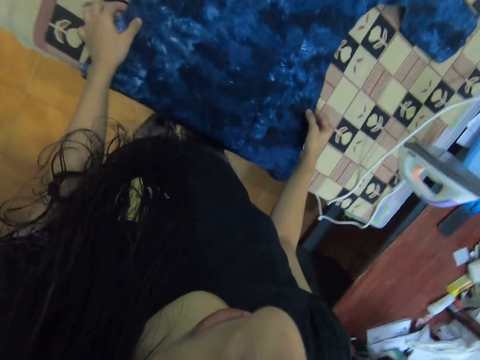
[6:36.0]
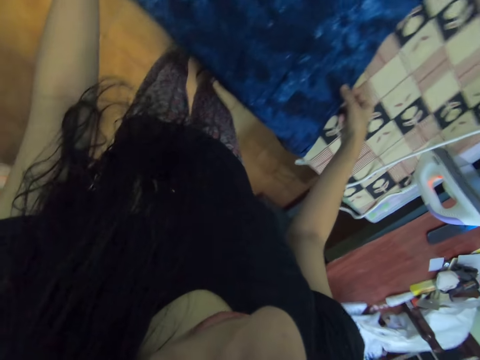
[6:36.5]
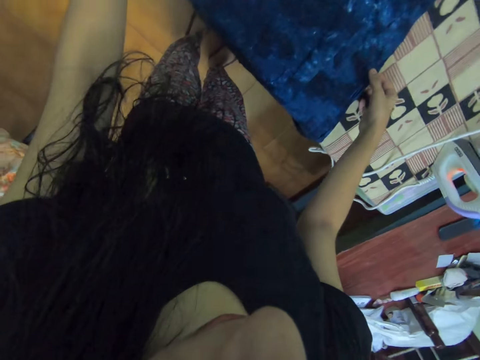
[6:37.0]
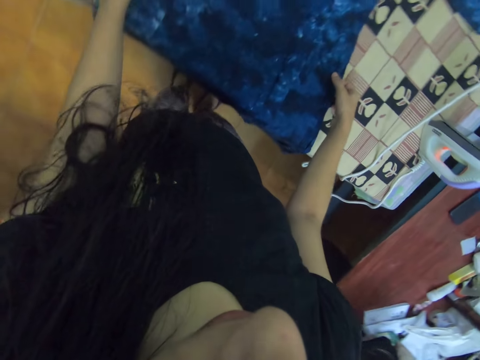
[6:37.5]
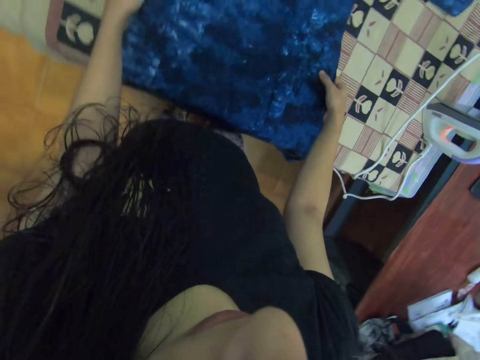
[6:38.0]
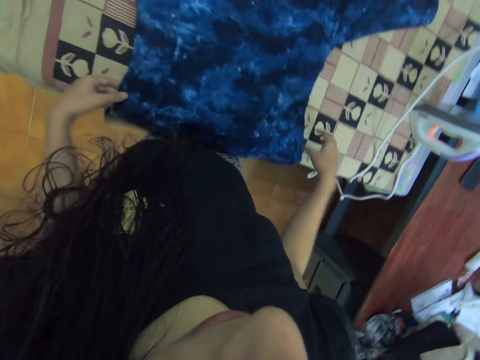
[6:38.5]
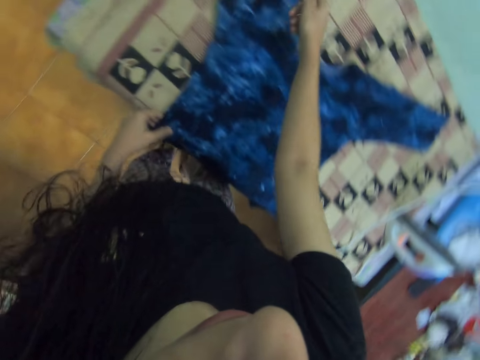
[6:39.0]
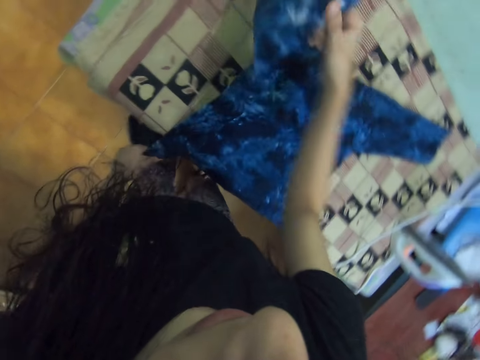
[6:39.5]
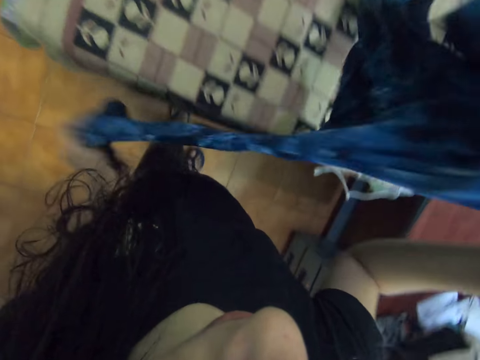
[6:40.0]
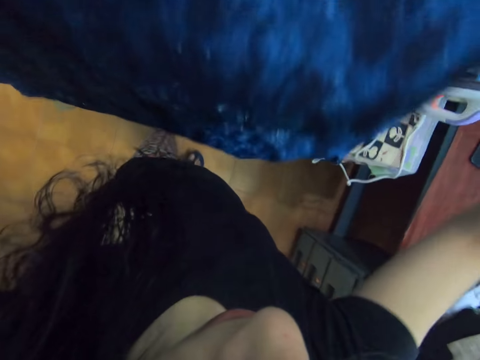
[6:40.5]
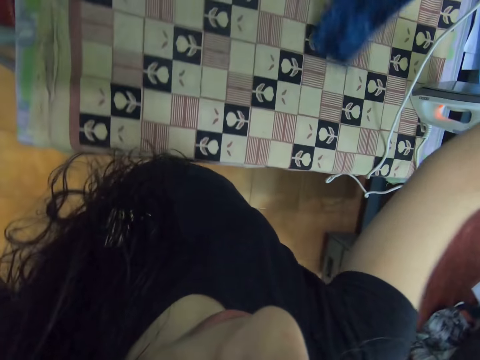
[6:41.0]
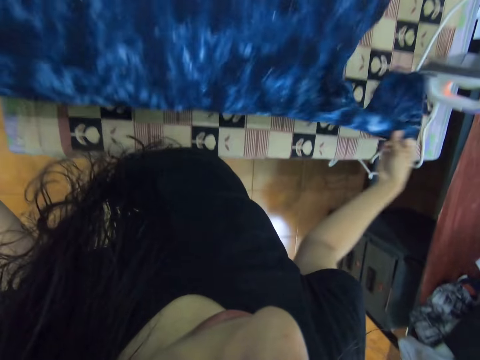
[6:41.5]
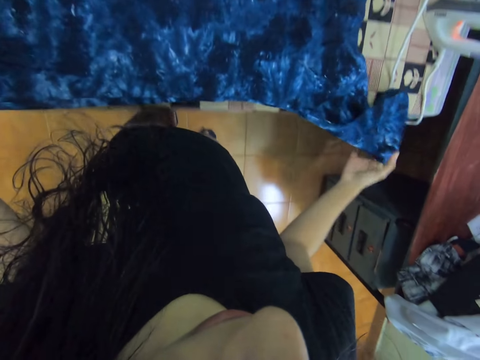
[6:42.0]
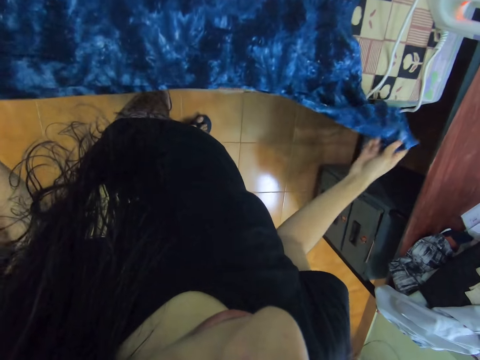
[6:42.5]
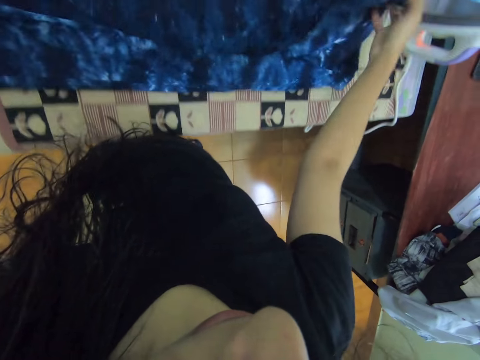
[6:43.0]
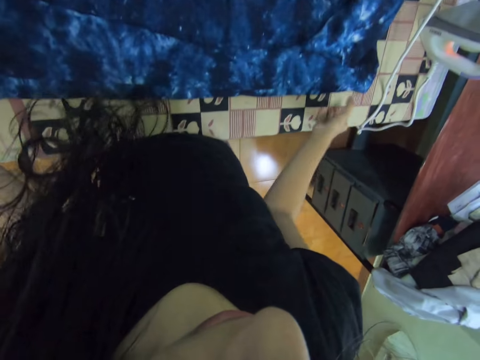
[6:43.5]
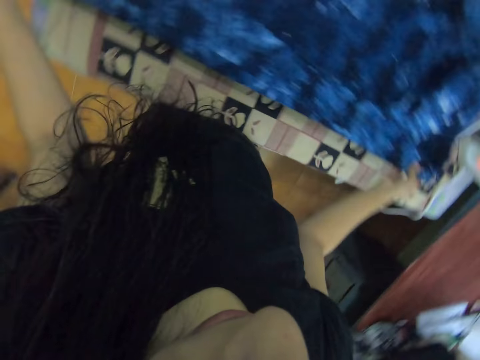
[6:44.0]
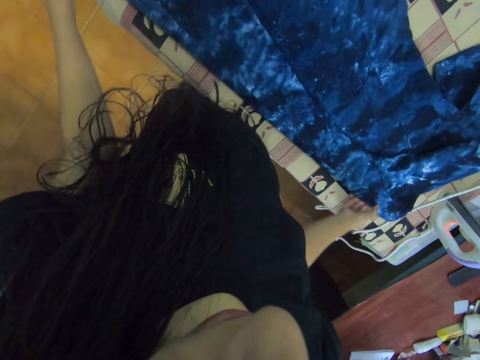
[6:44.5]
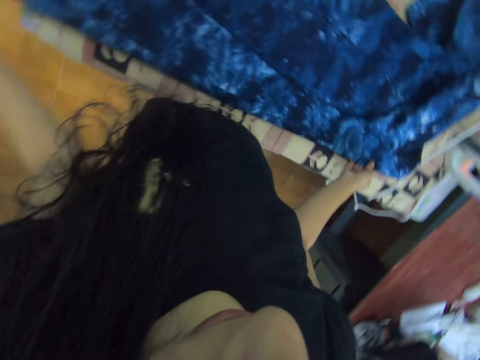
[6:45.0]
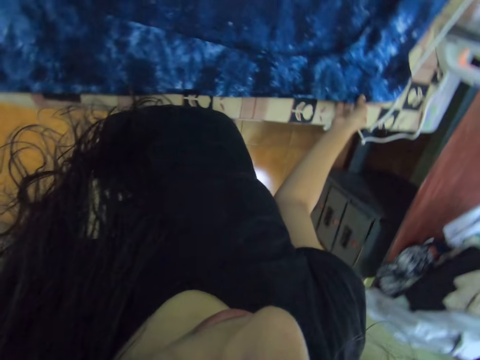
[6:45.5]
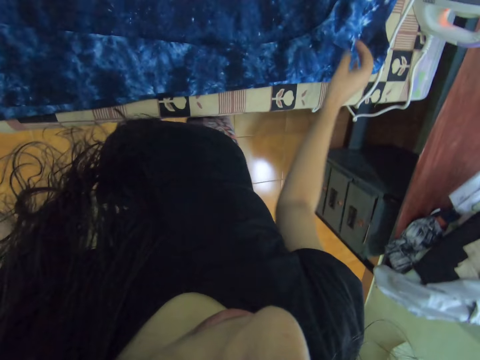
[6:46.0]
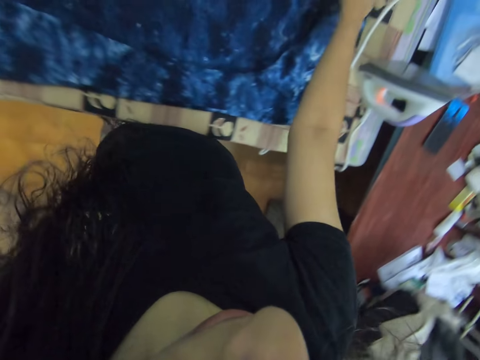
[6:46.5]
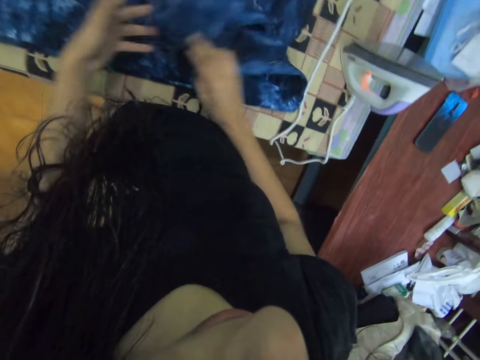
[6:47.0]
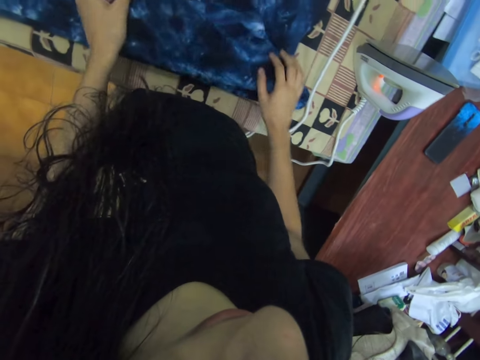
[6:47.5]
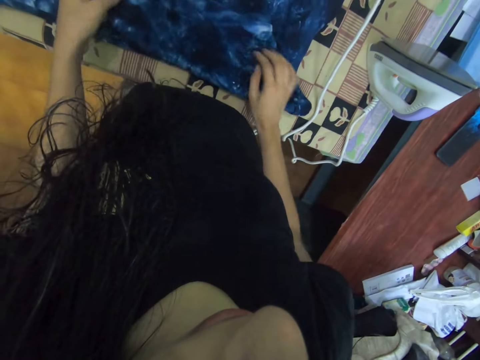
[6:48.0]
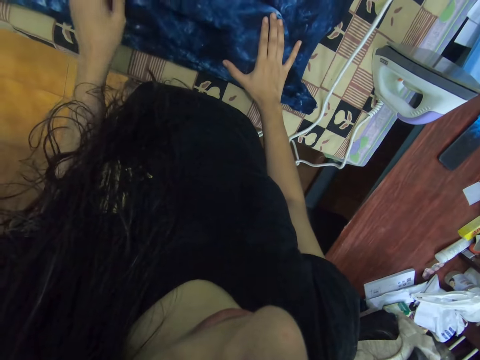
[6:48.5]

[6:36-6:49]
The camera wearer turns the cloth around. They fold the cloth on the board.

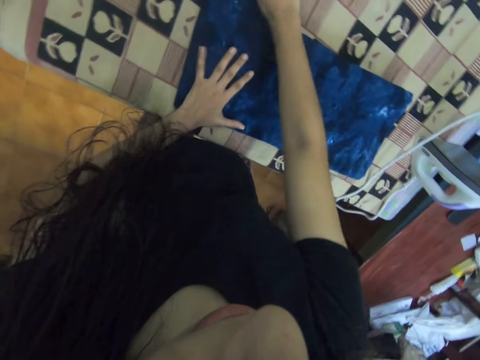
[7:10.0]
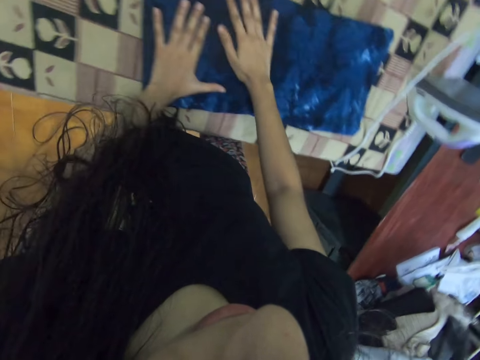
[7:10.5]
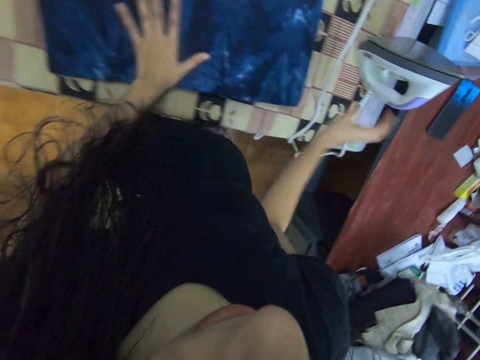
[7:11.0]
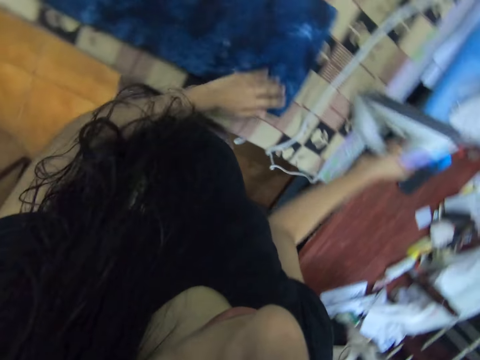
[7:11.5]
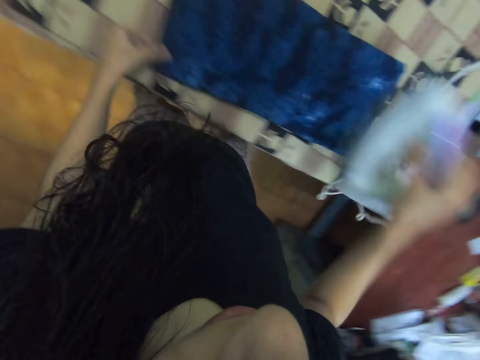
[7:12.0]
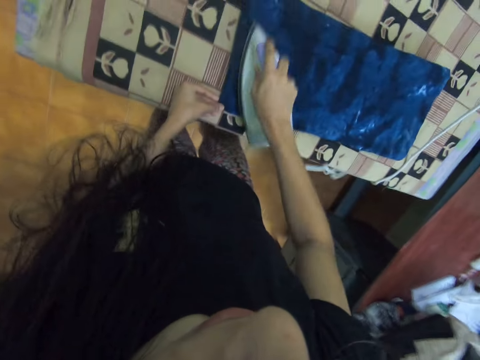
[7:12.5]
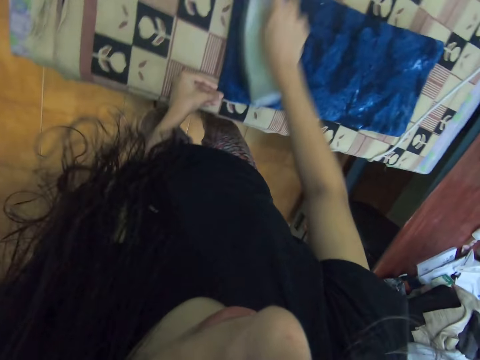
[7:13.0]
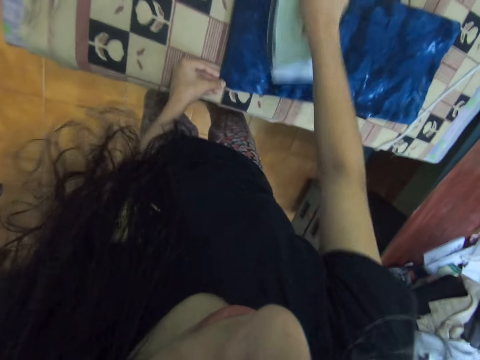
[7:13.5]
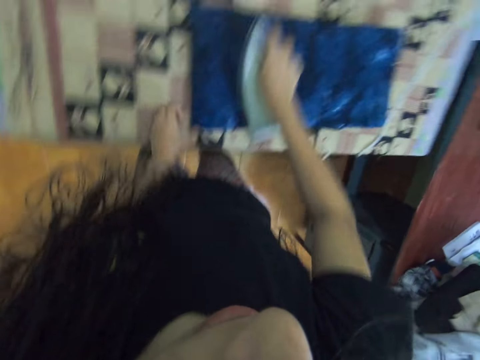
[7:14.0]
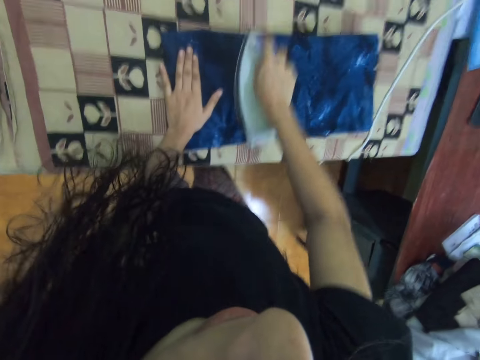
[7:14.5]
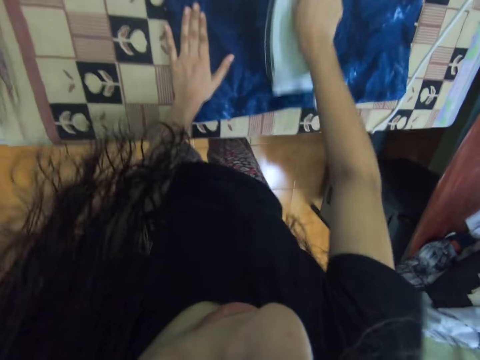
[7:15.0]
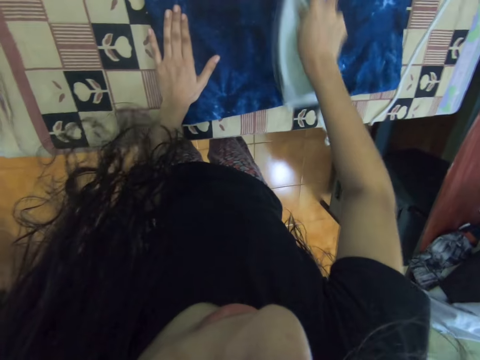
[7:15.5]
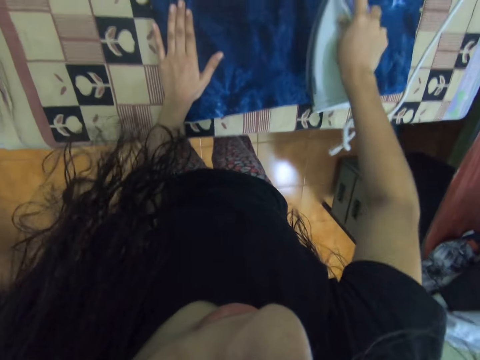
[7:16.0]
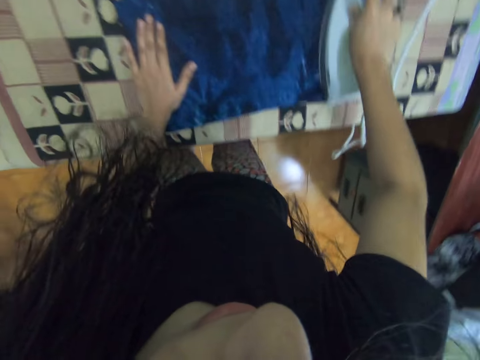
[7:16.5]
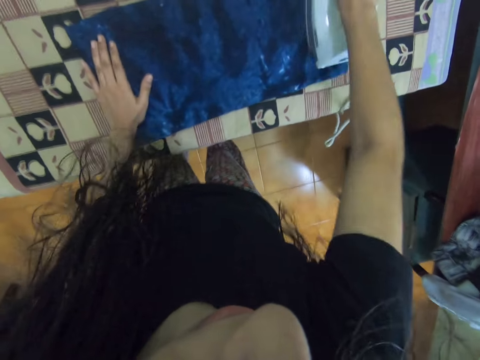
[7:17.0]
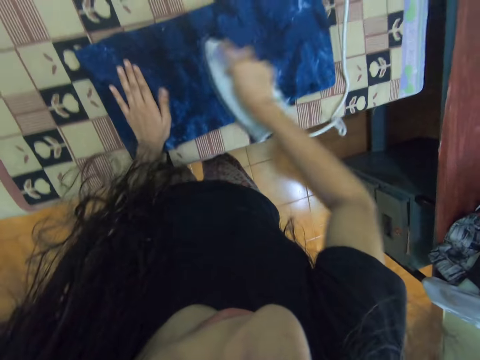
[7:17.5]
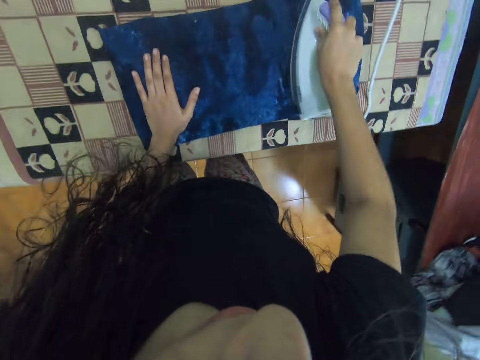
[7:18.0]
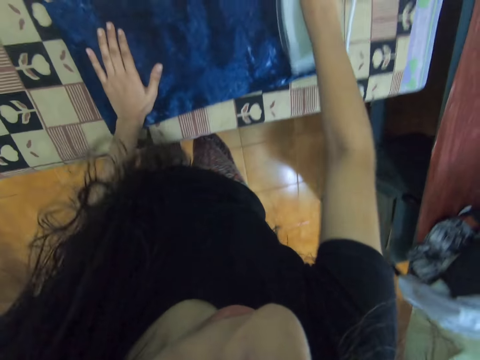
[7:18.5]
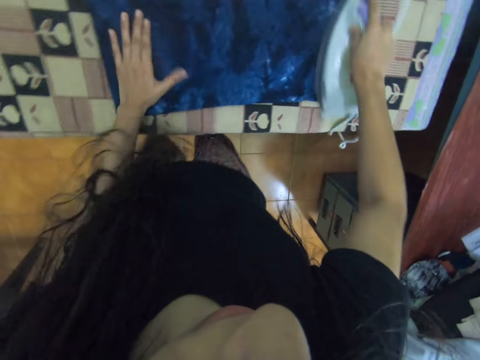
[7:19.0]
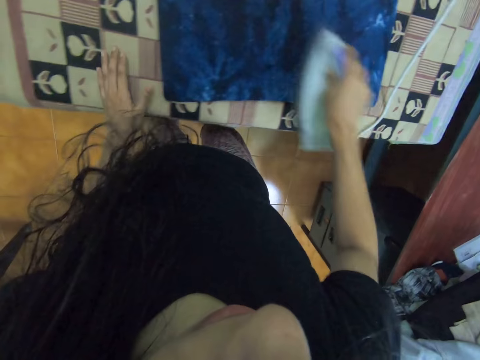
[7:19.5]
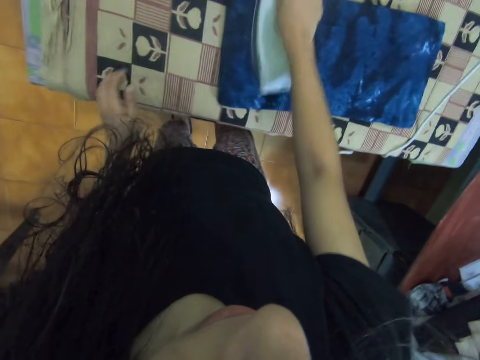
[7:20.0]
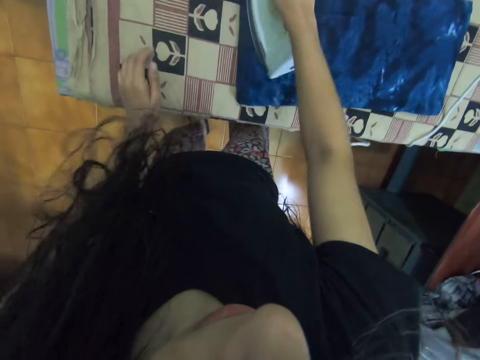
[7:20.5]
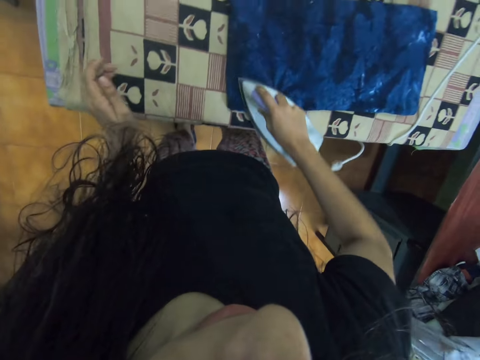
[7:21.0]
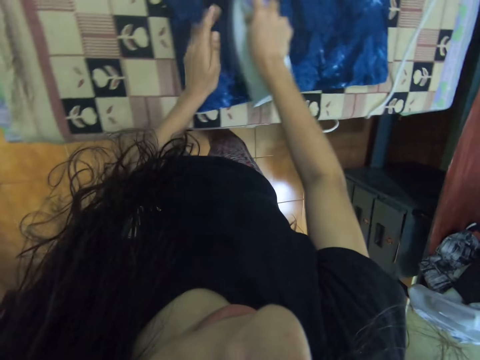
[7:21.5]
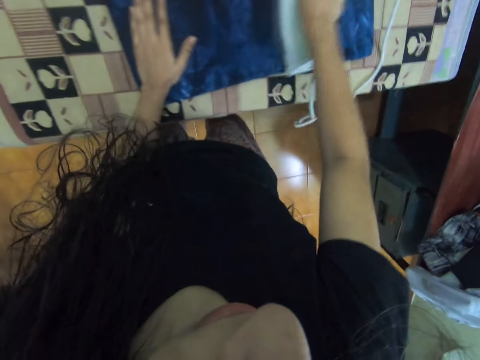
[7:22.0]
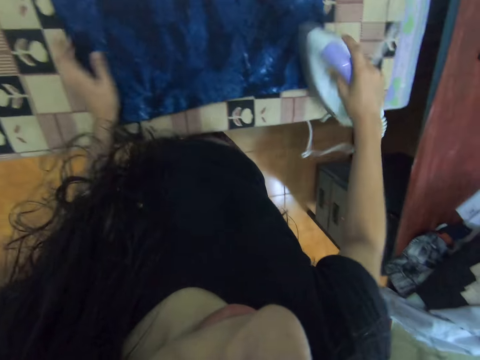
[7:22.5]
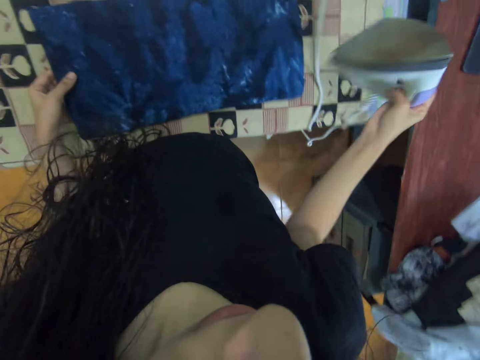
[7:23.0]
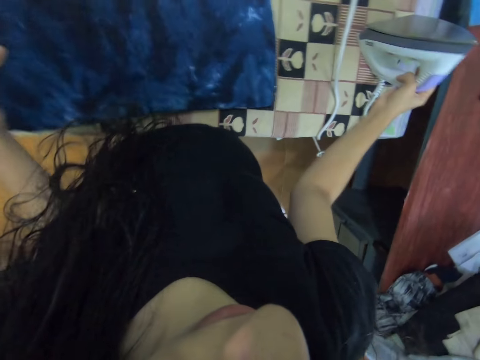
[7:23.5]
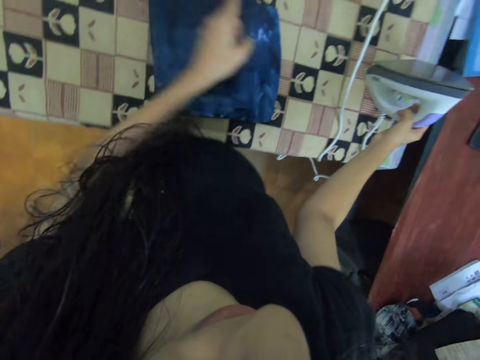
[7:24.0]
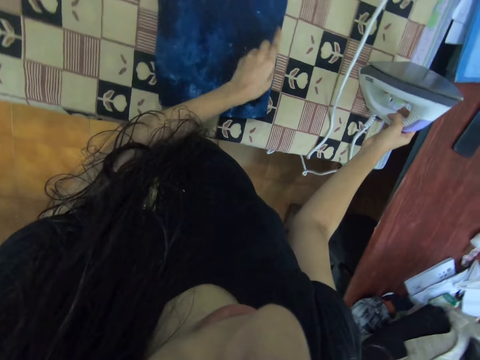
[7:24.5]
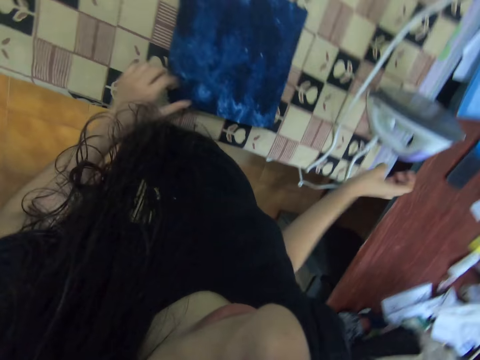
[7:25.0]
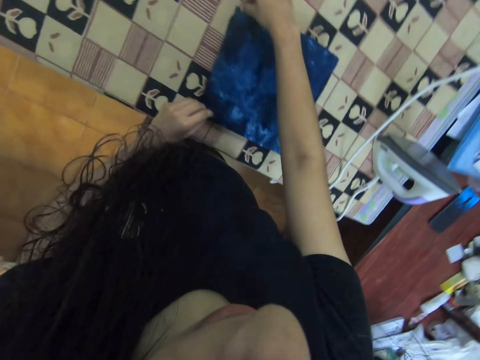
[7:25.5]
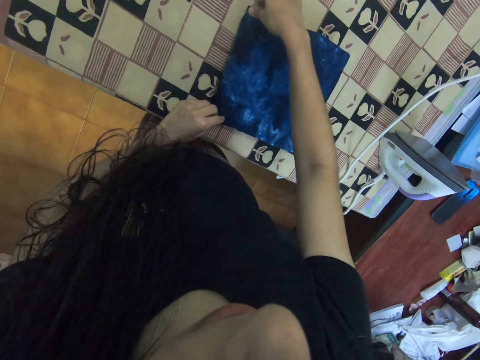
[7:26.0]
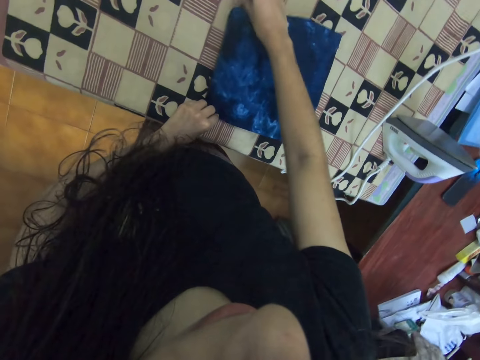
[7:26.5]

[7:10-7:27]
The camera wearer picks up the iron box and irons the cloth. They put the hand on the cloth. They place the iron box on the board. They fold the cloth on the board.
